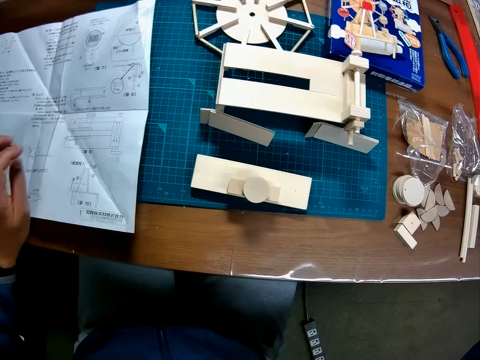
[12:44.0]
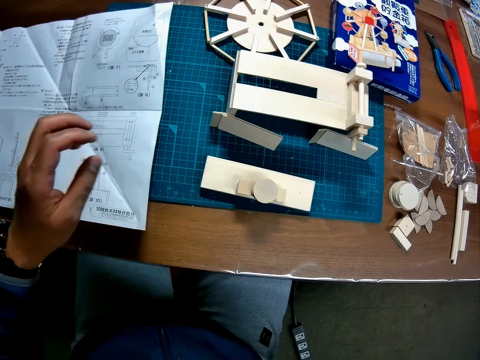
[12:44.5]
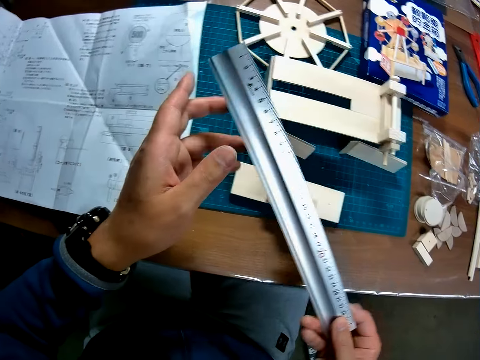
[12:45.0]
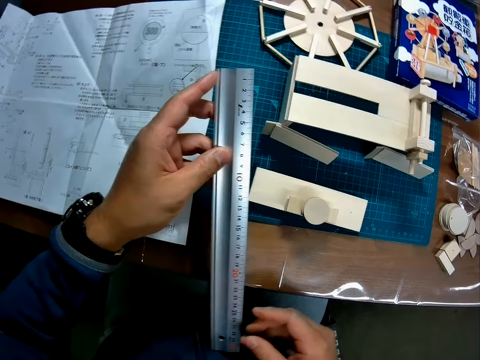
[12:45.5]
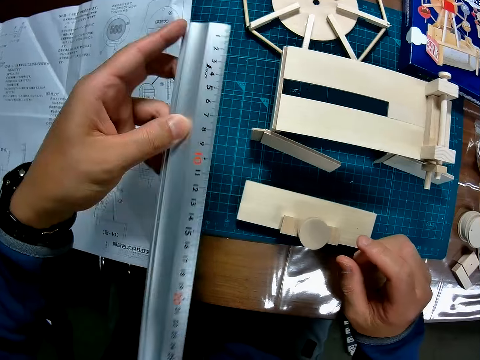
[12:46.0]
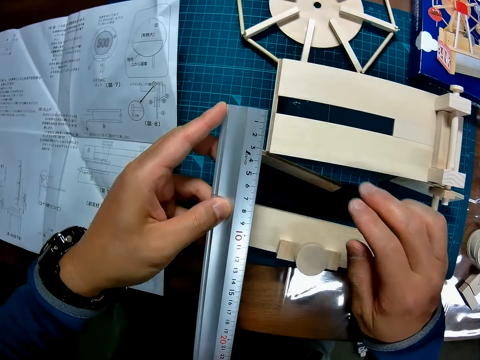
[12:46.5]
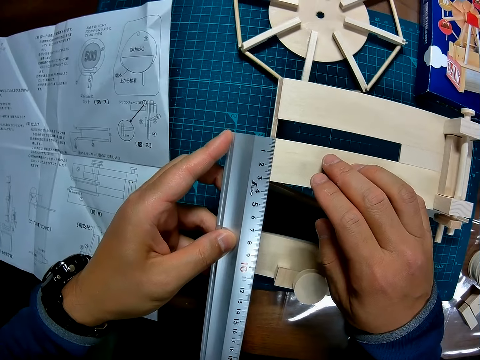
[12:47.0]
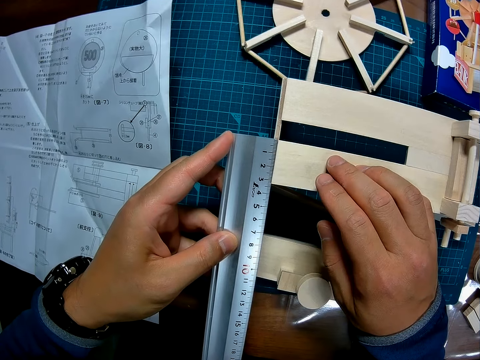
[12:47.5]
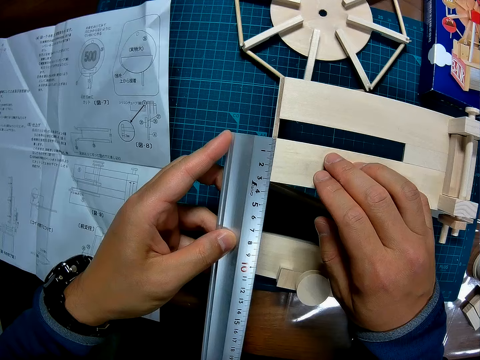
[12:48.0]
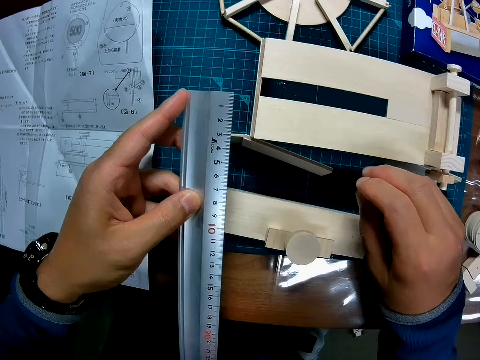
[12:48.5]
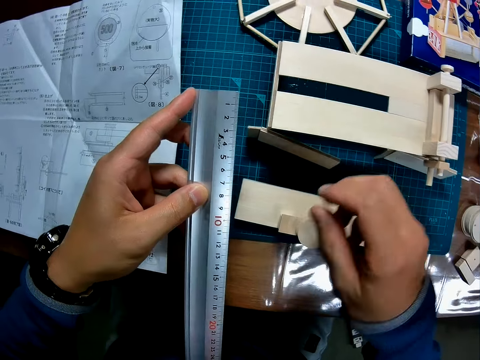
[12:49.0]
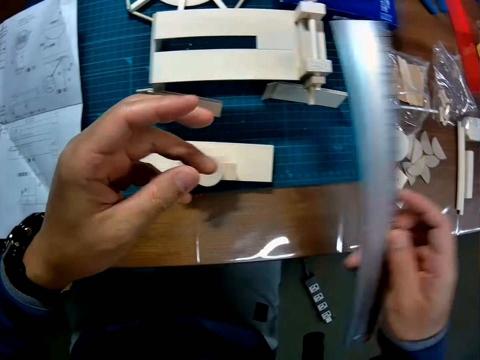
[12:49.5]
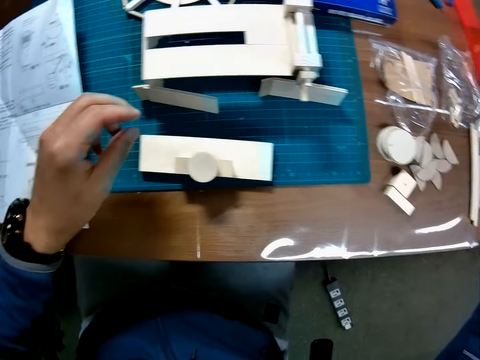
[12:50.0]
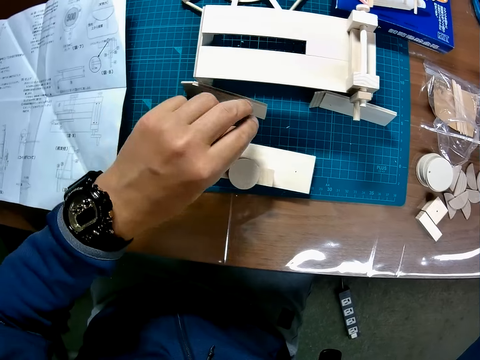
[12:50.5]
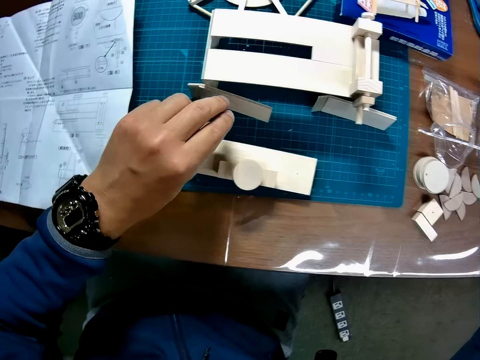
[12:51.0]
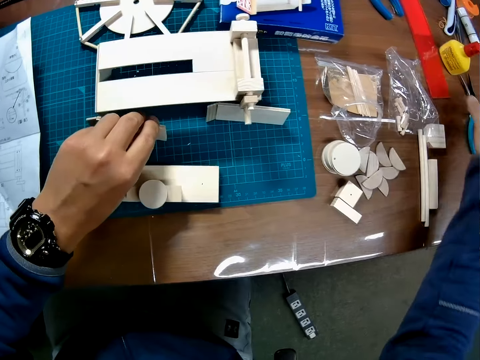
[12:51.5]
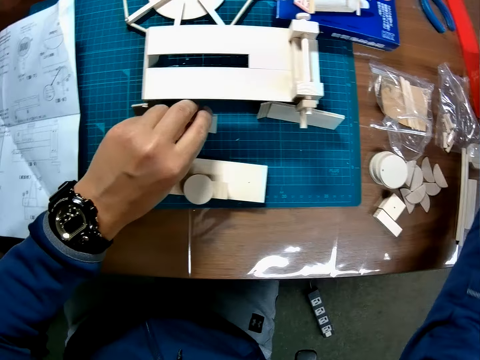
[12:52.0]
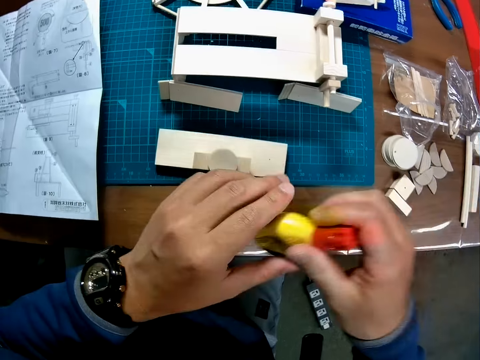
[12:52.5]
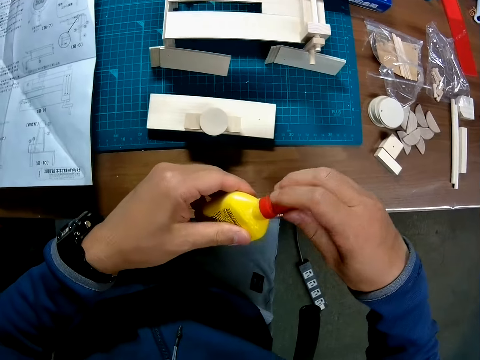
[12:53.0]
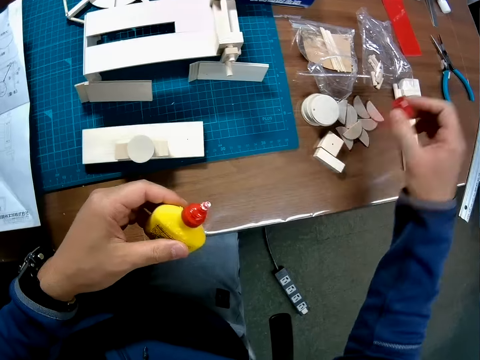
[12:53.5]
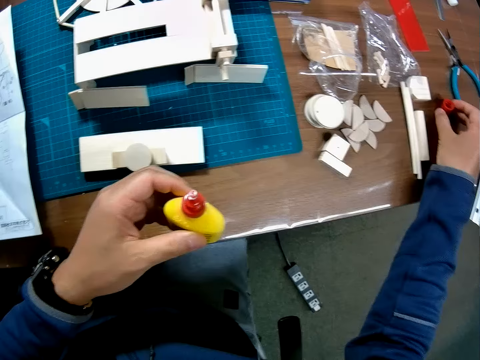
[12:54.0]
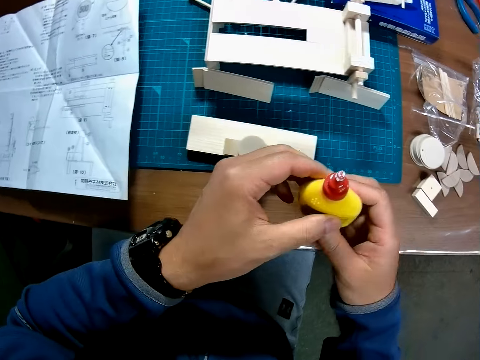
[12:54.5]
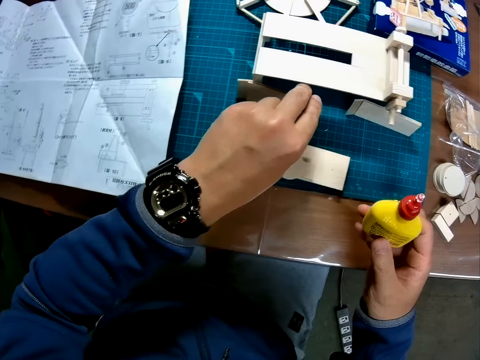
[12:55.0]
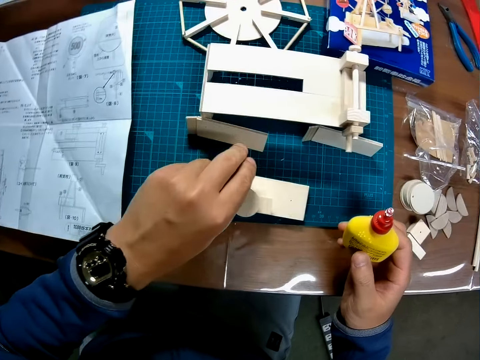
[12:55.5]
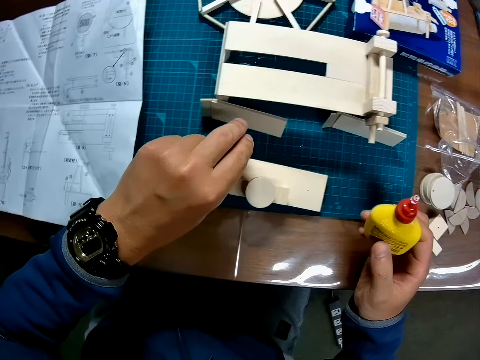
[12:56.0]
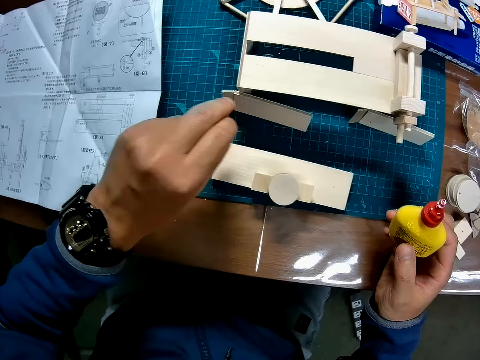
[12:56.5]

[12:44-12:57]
The camera wearer moves his hand. He passes a ruler to his left hand from his right hand. He holds the ruler. He measures a wooden puzzle piece on the table with the ruler. He removes the ruler from the wooden crafts. He passes the ruler from his left to his right hand. He picks a yellow container or glue bottle from the table with his right hand. He opens the container with both hands. He drops the lid on the table with his right hand. He passes the container from his left to his right hand. He stares at the wooden crafts.

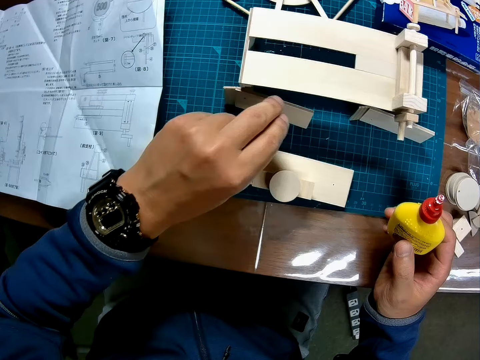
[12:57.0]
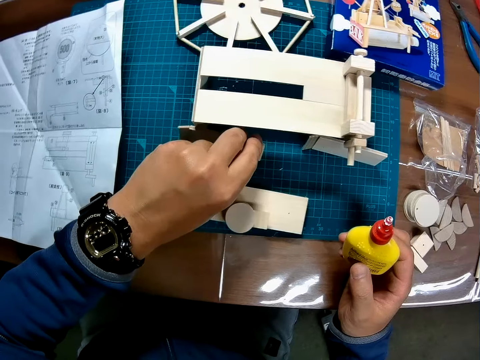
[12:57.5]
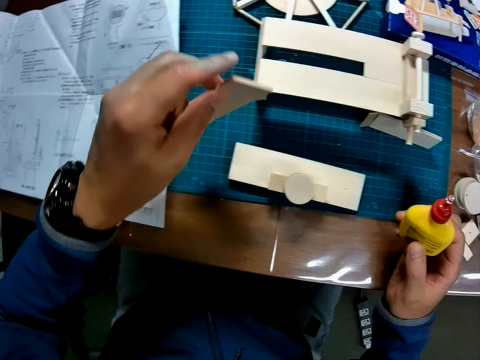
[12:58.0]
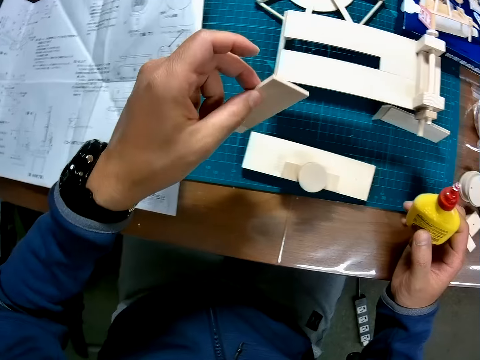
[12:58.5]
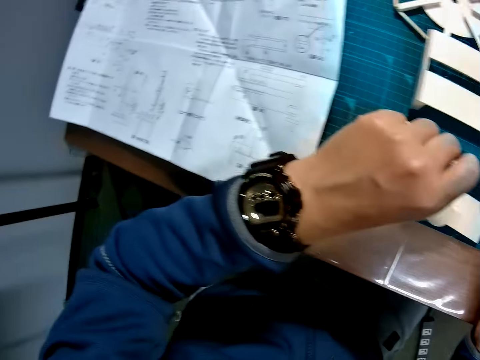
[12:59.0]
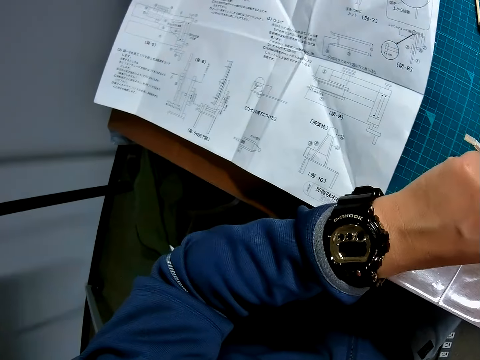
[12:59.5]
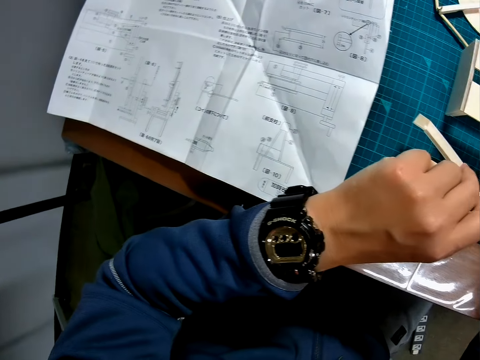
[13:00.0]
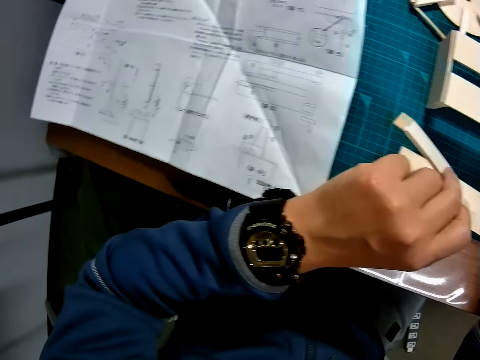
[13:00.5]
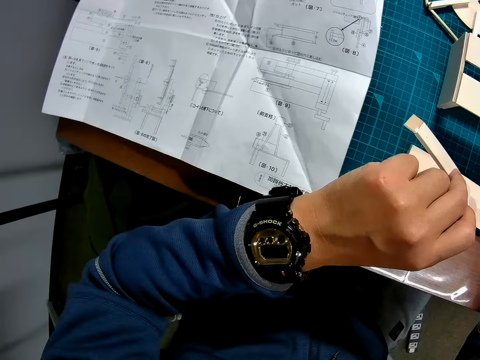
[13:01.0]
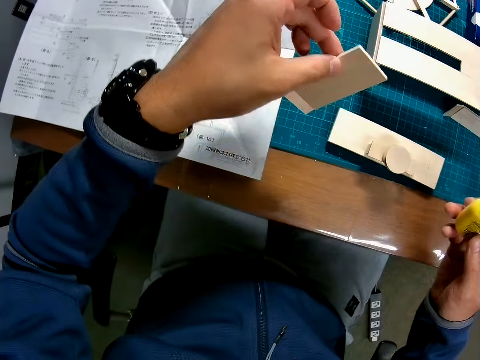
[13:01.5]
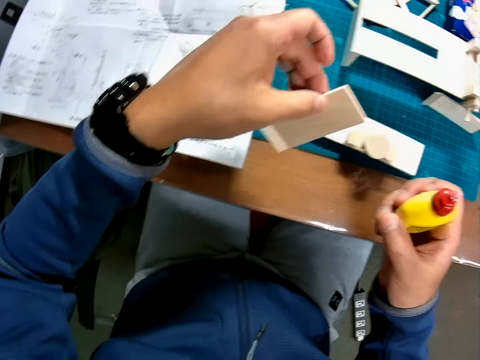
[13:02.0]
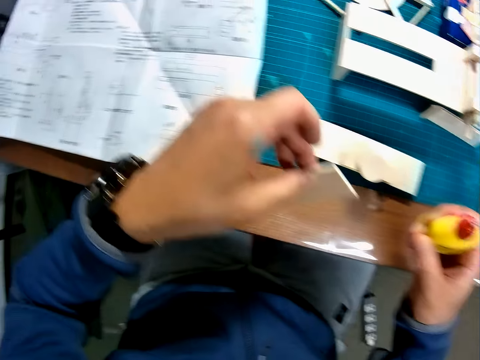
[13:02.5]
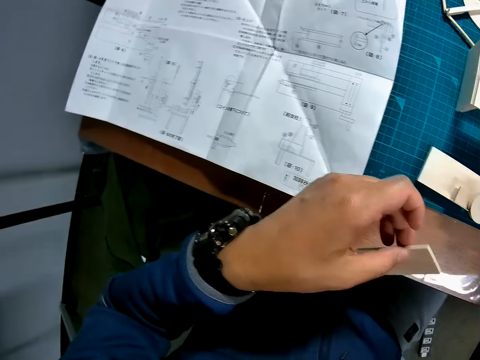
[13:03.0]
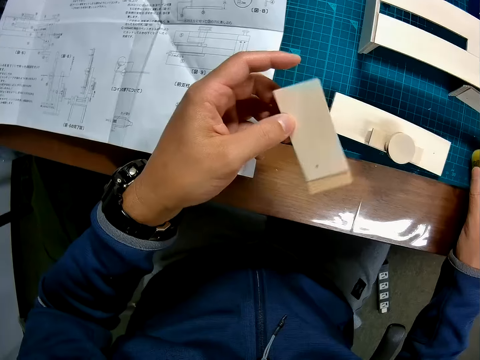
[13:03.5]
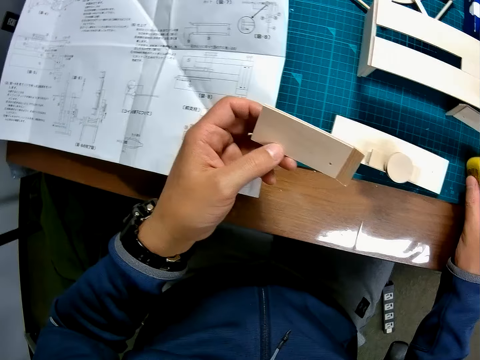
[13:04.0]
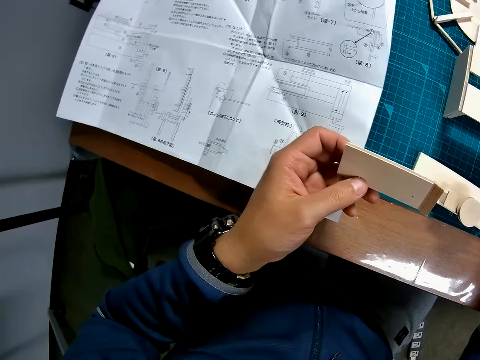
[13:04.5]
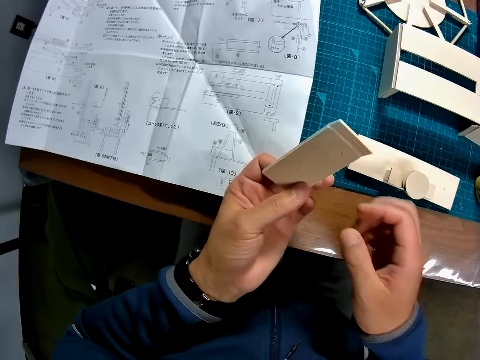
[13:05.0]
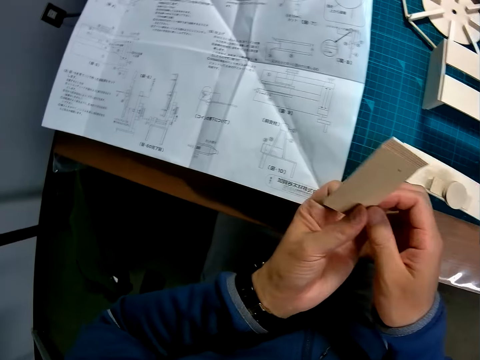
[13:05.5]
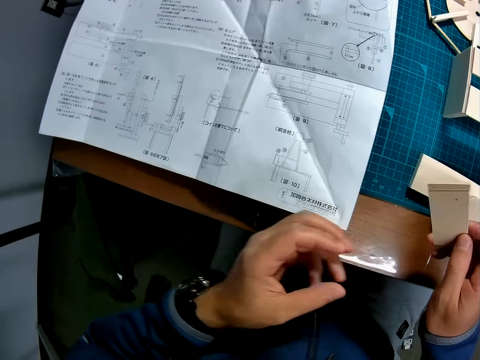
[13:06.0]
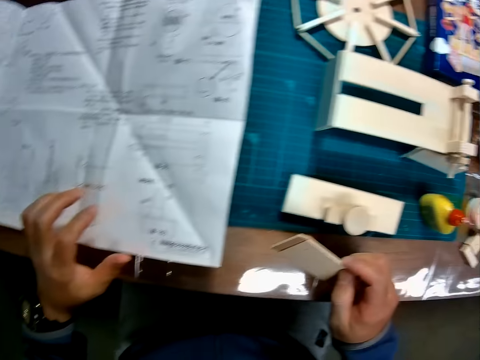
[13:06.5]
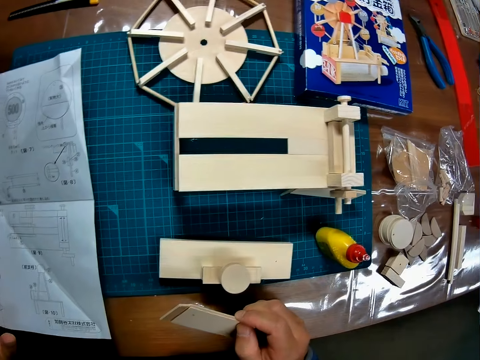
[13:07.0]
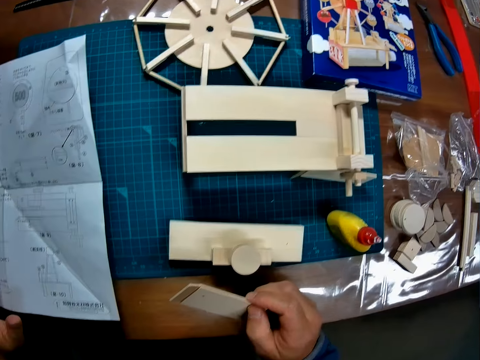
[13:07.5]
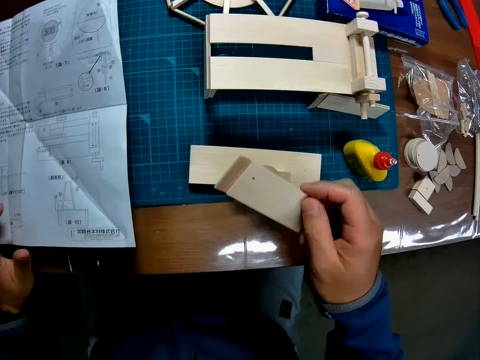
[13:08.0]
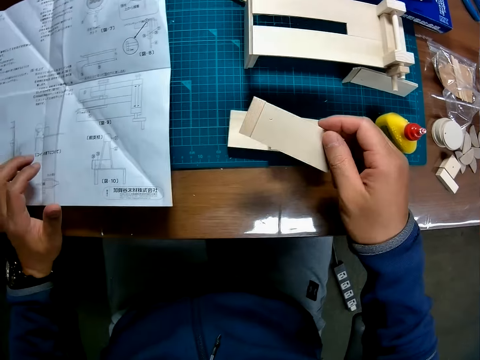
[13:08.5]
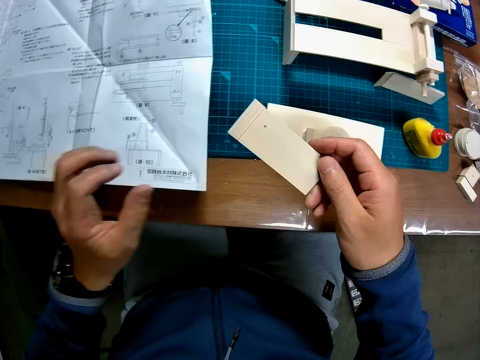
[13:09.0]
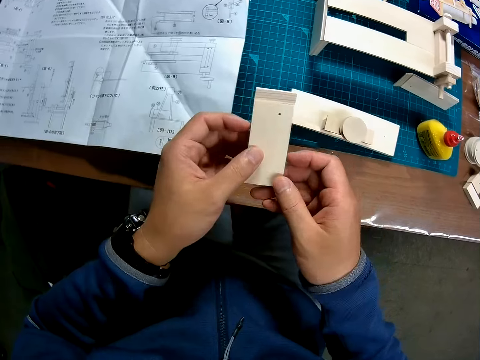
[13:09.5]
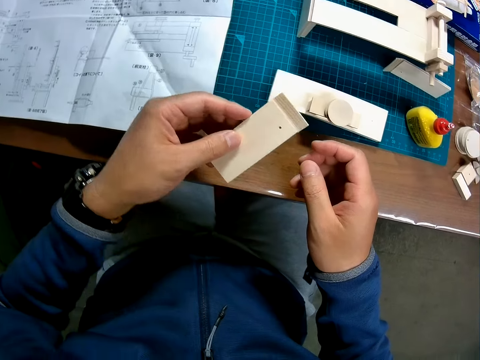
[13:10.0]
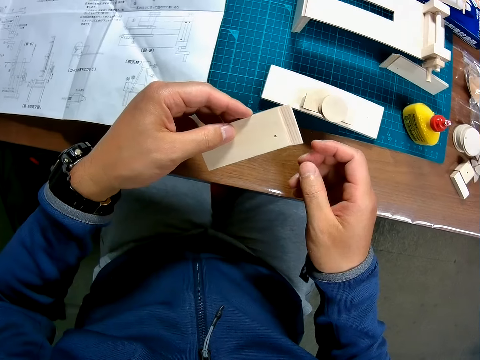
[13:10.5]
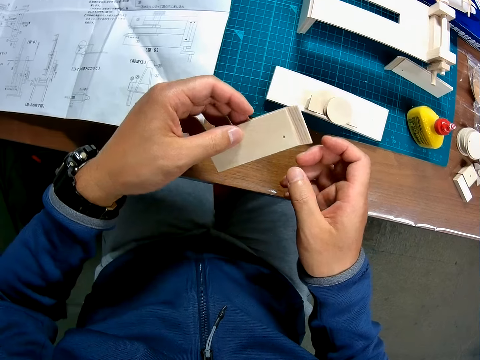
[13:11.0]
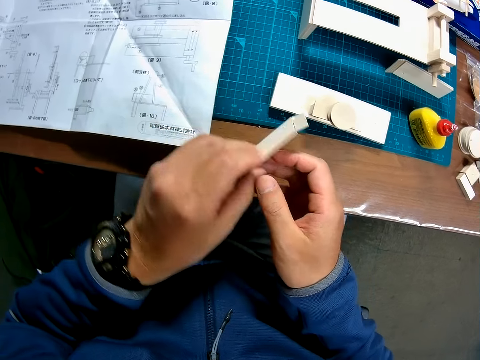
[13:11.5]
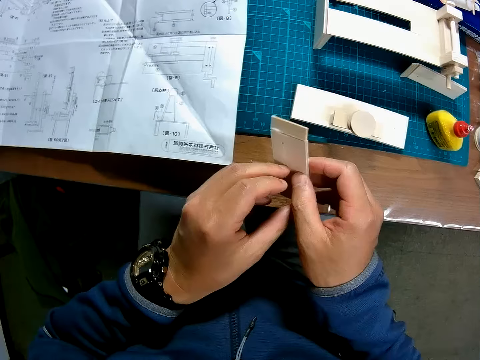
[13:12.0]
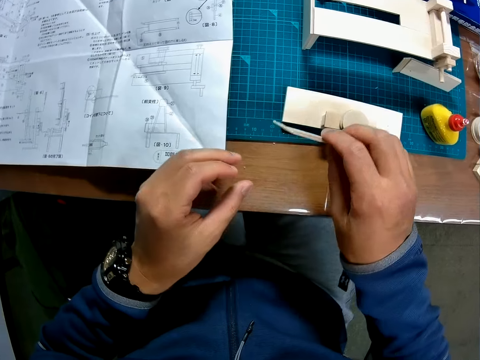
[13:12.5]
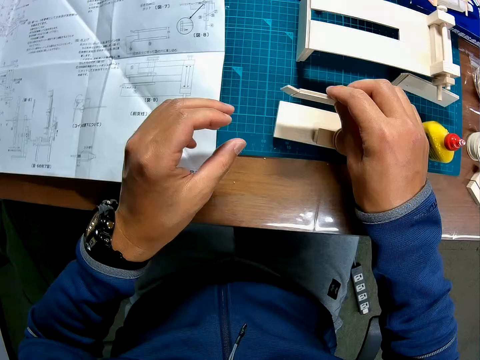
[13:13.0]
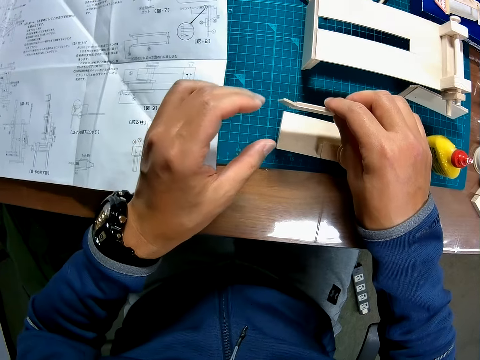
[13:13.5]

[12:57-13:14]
The camera wearer picks a wooden puzzle piece from the table with his left hand. He looks at the wristwatch. He holds the wooden craft and the glue bottle. He turns the wooden craft. He drops the container in his right hand on the table. He stares at the wooden craft. He passes the wooden puzzle piece in his left hand to his right hand. He turns the wooden craft. He puts his hand on the table. He stares at the wooden craft. He passes the wooden puzzle piece in his right hand to his left hand. He turns the wooden craft. He stares at the wooden craft. He turns the wooden craft. He passes the wooden puzzle piece in his left hand to his right hand.
